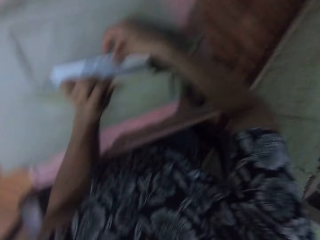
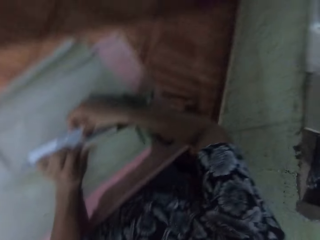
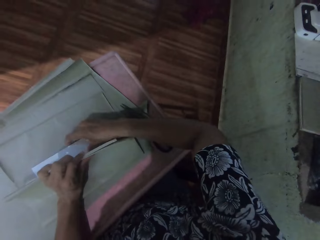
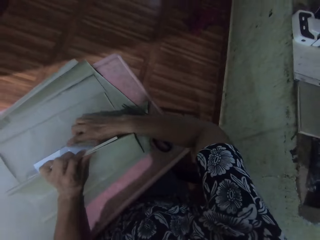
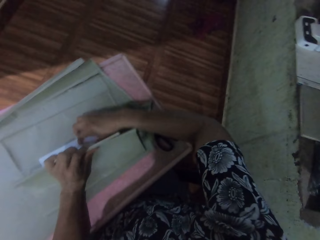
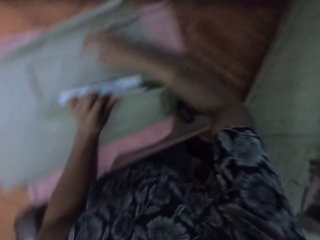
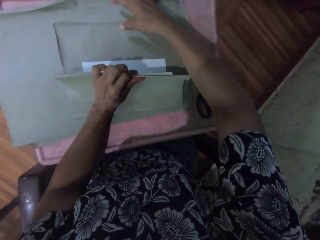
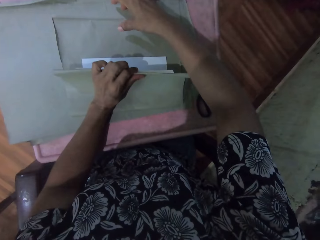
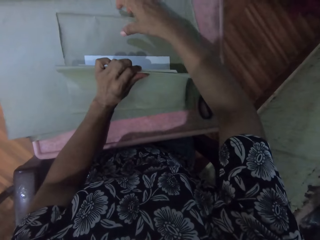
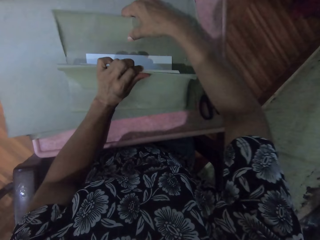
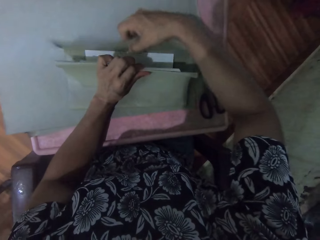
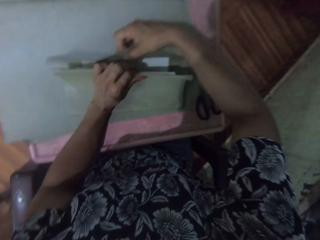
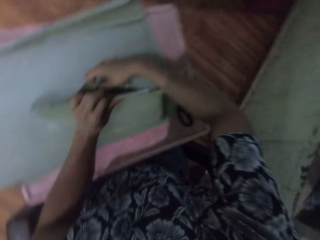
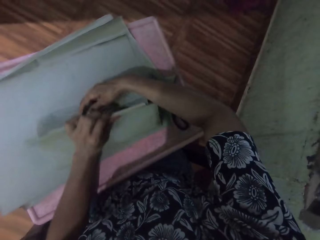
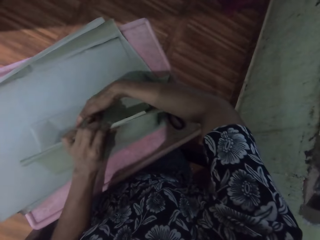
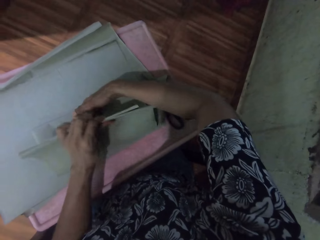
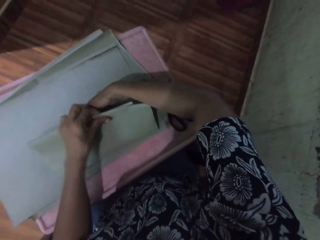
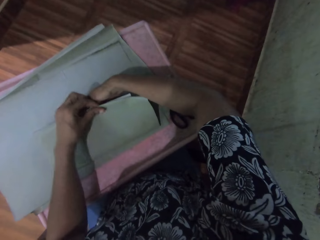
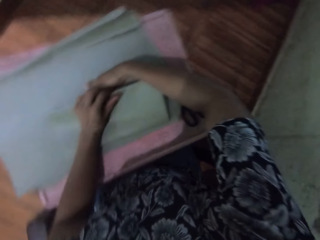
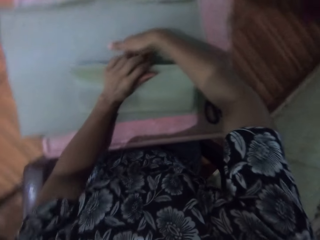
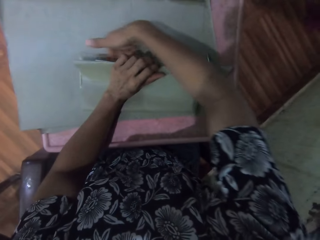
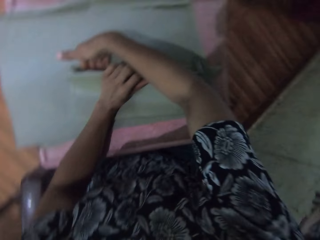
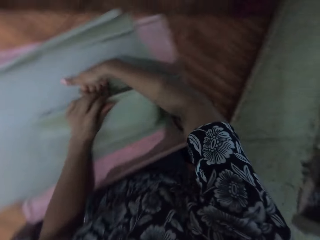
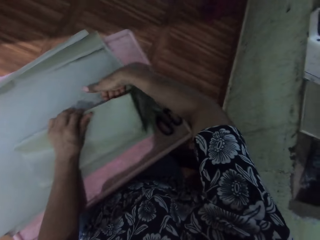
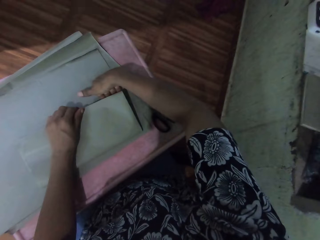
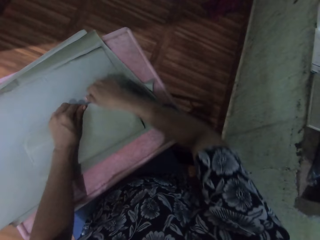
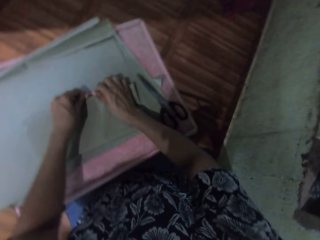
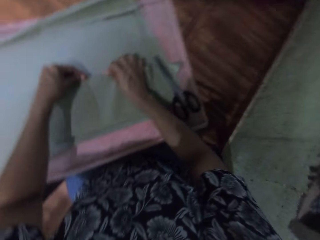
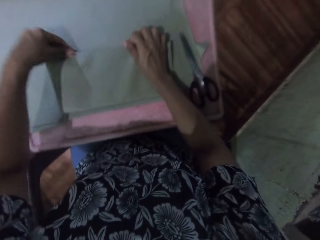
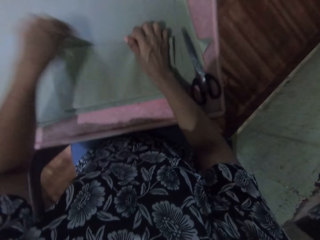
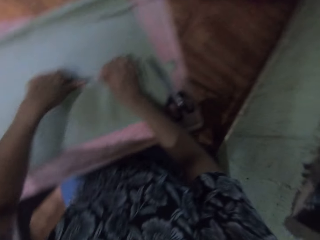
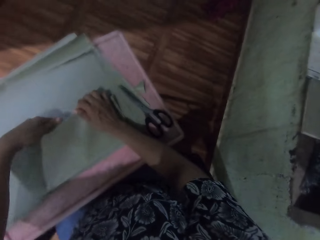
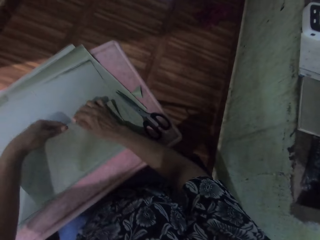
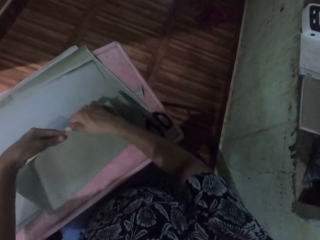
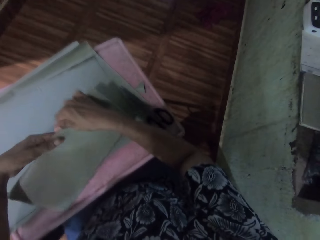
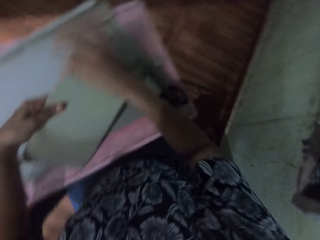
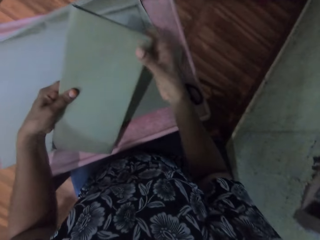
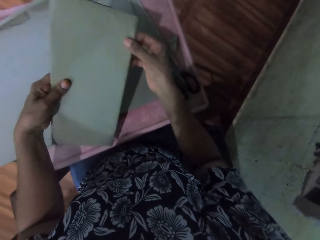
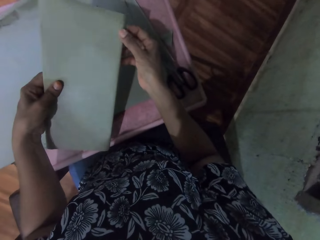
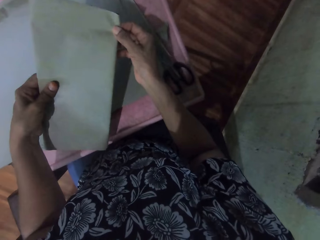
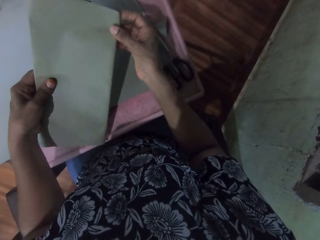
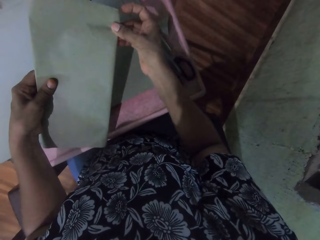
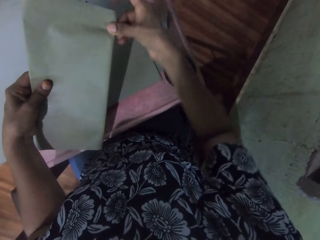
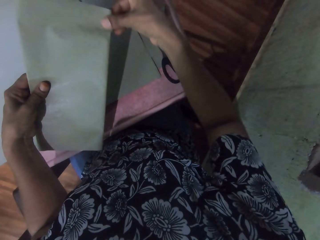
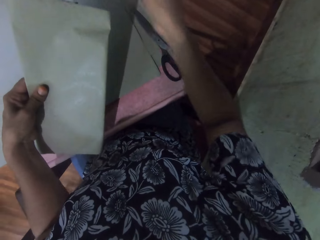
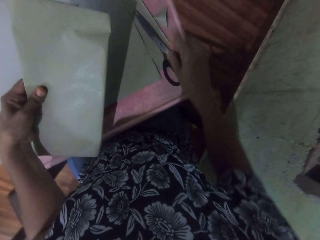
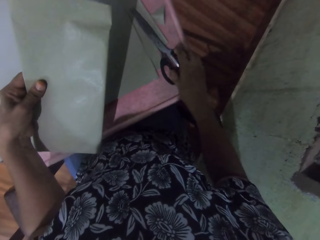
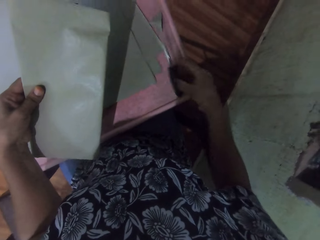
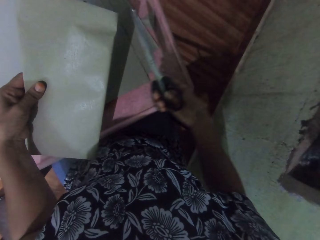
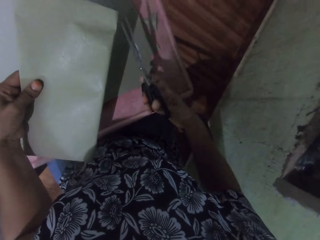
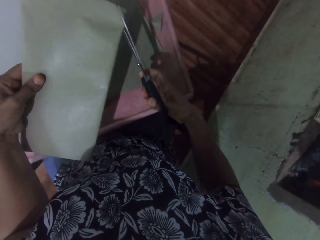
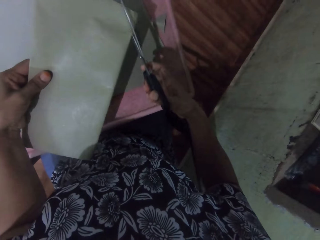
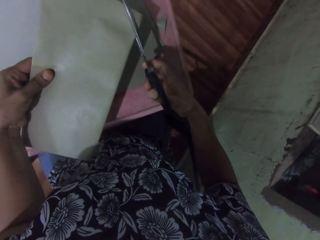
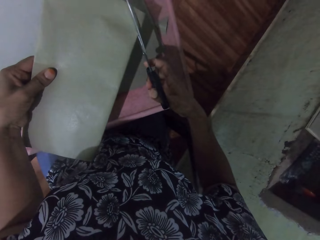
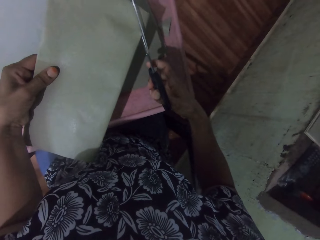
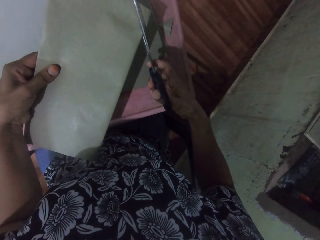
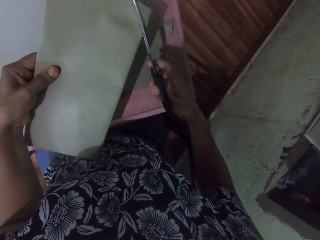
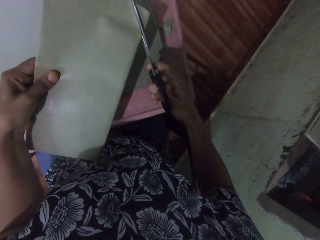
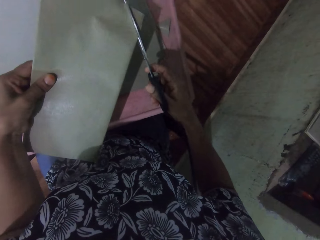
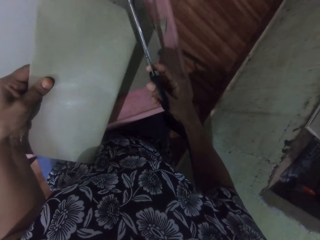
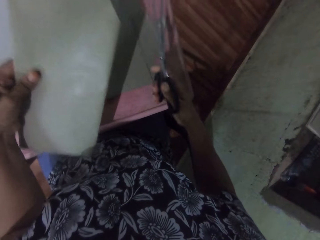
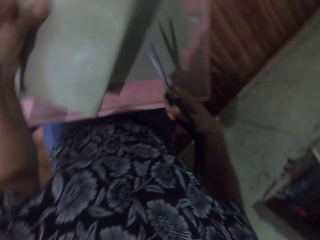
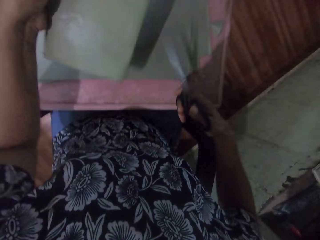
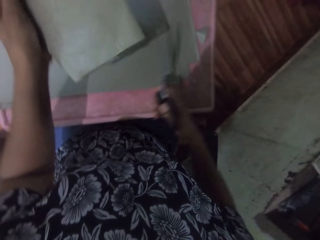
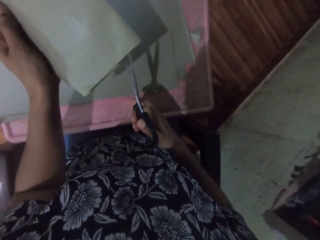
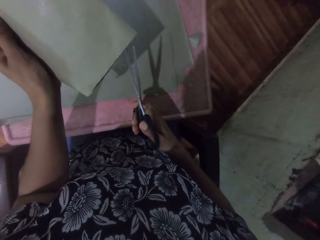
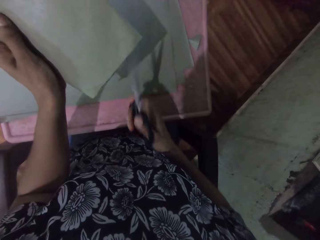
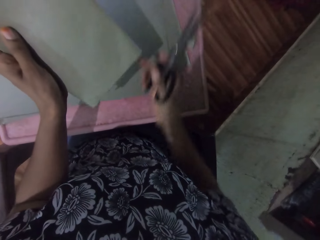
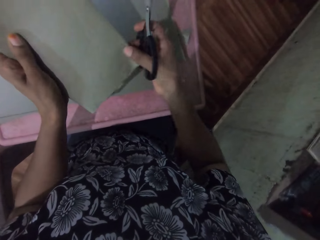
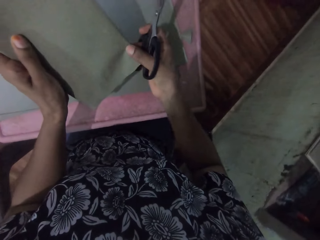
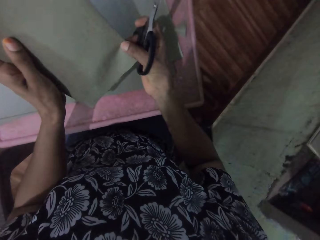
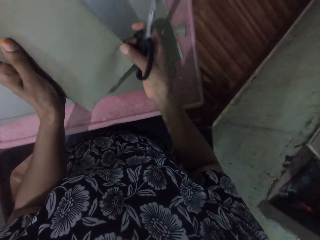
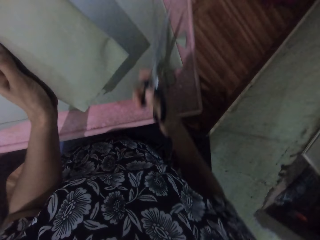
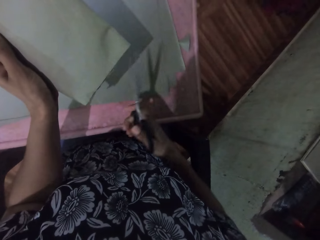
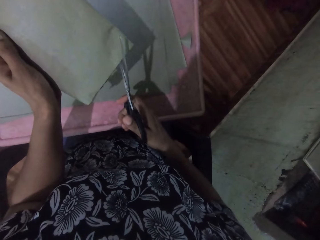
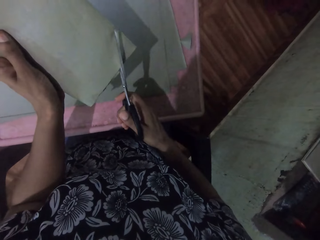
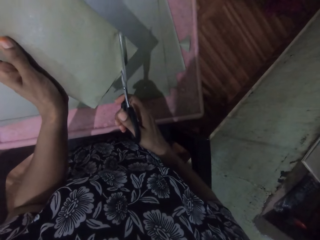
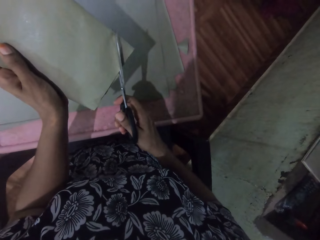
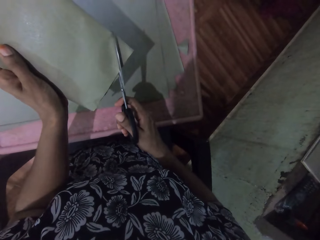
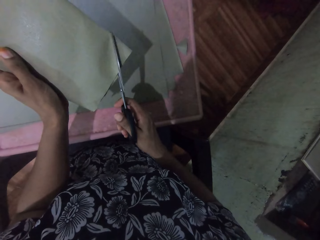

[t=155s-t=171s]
The camera wearer lifts the book with both hands. She adjusts the edges of the sheet of paper around the book with her right hand. She picks up scissors from the table with her right hand. She trims the edges of the sheet of paper with the scissors in her right hand.

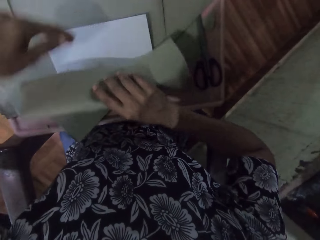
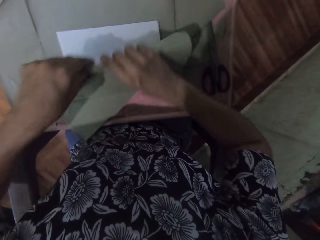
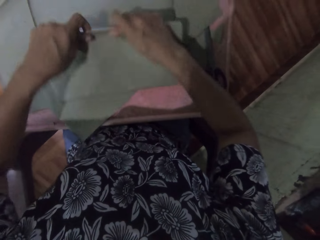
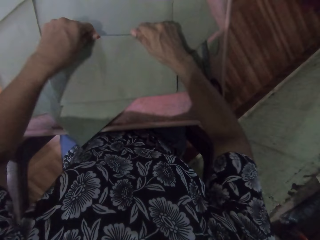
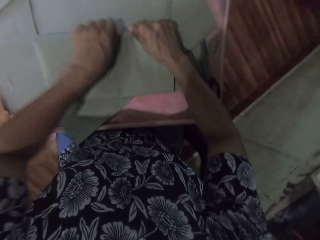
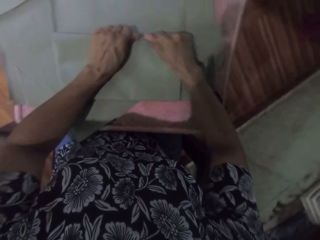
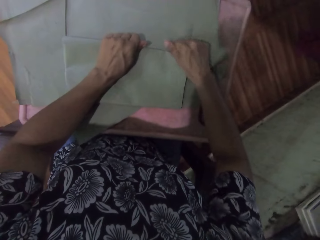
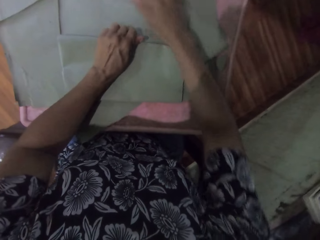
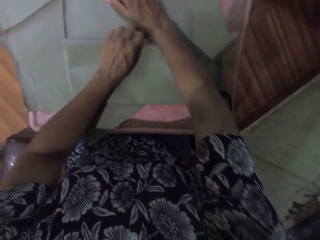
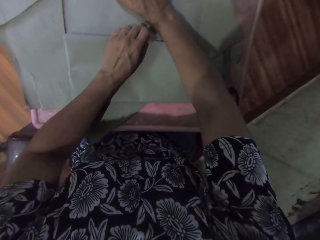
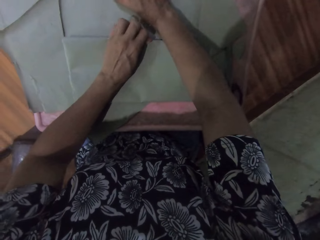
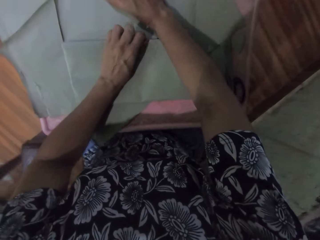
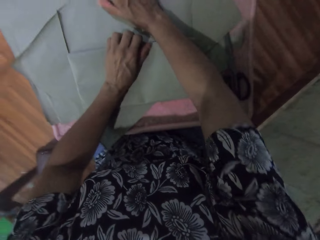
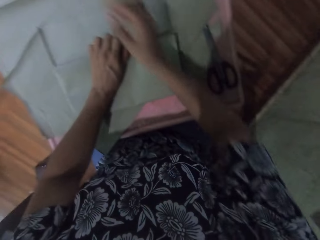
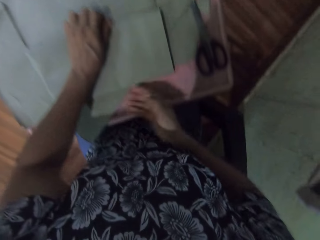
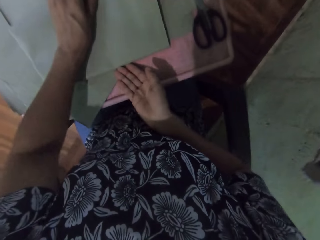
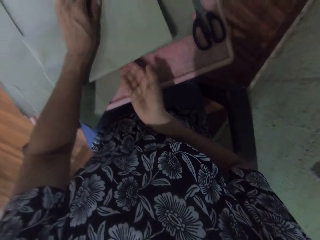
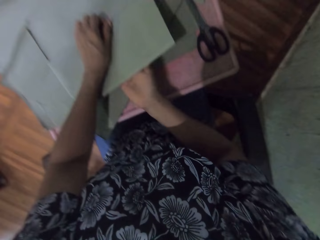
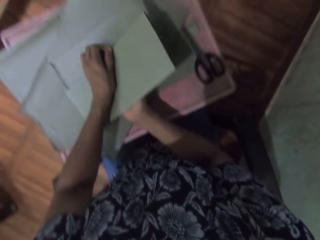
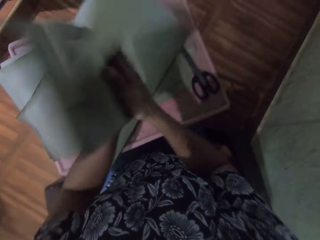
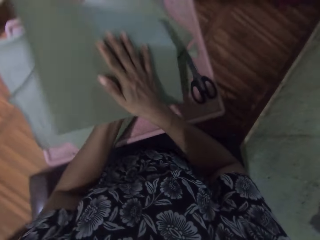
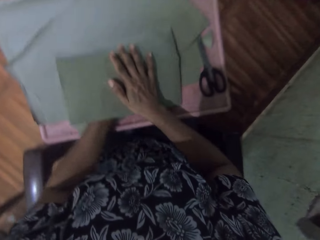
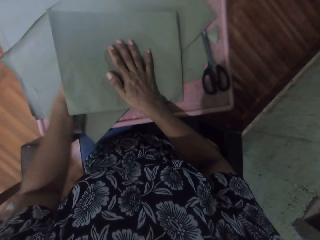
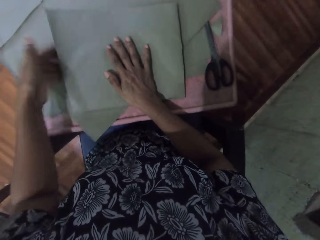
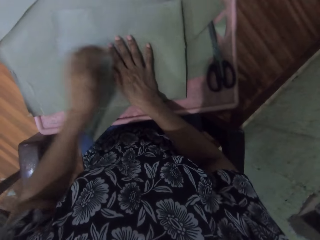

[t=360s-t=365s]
The camera wearer moves the paper. They turn the book with both hands.
